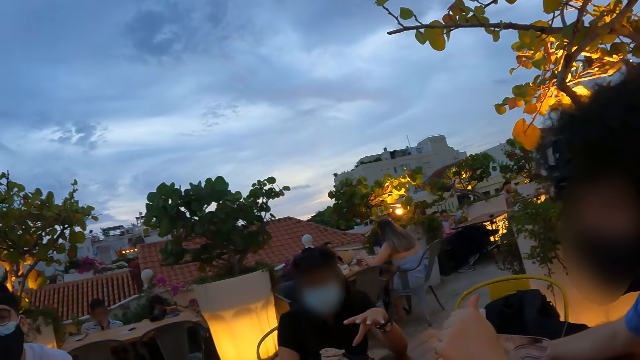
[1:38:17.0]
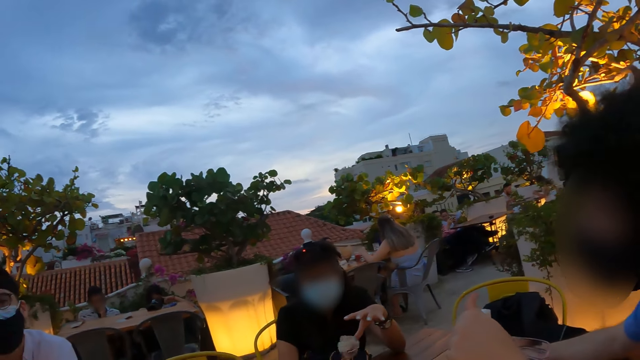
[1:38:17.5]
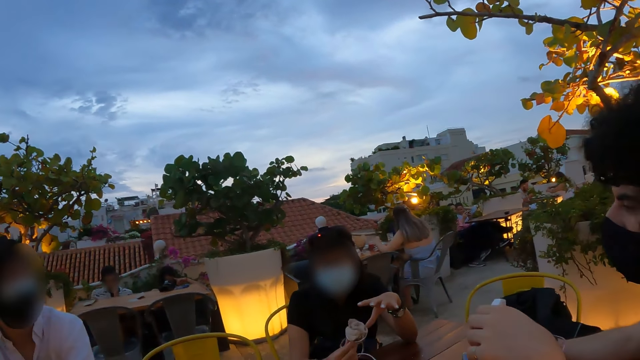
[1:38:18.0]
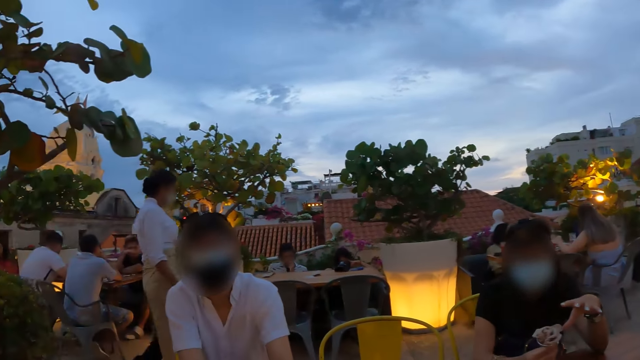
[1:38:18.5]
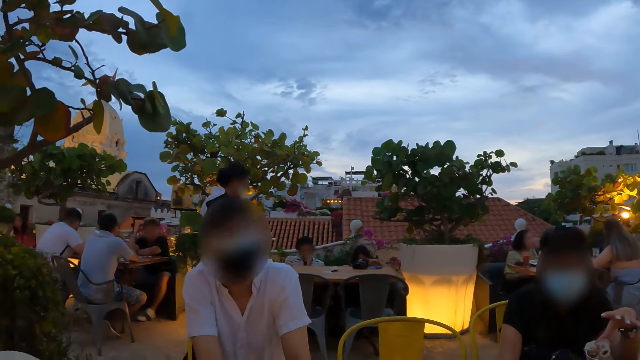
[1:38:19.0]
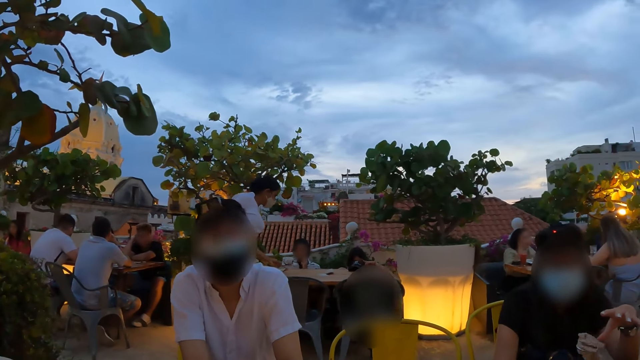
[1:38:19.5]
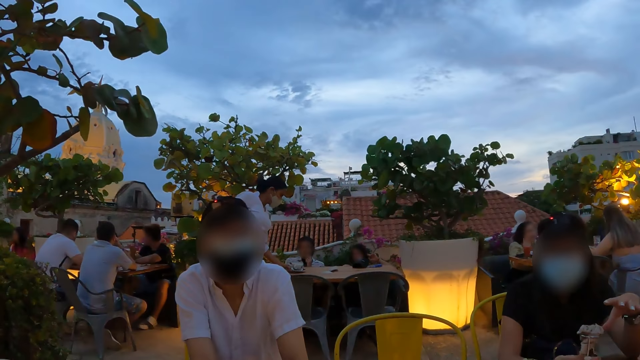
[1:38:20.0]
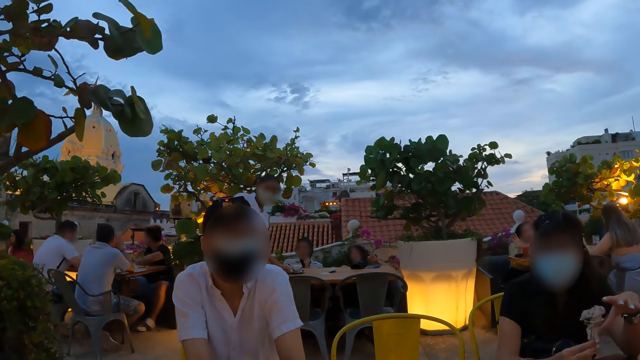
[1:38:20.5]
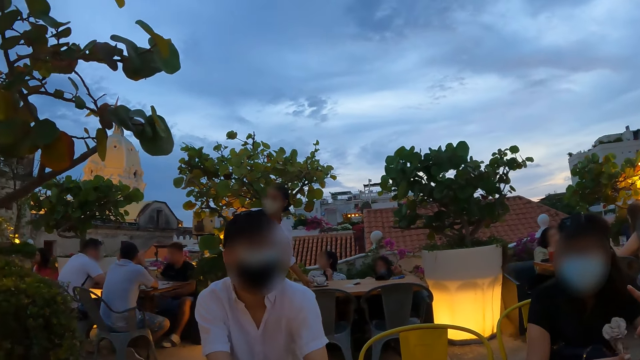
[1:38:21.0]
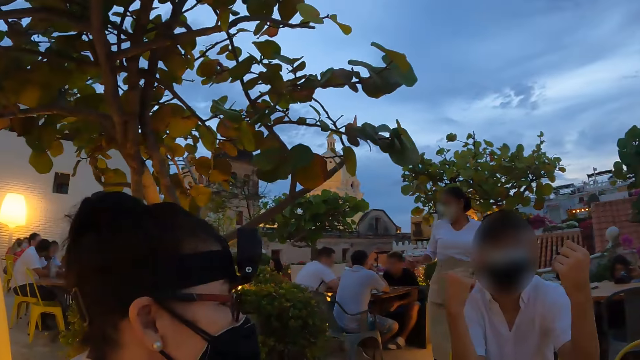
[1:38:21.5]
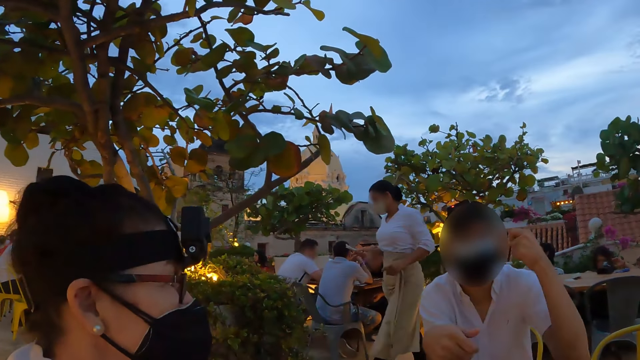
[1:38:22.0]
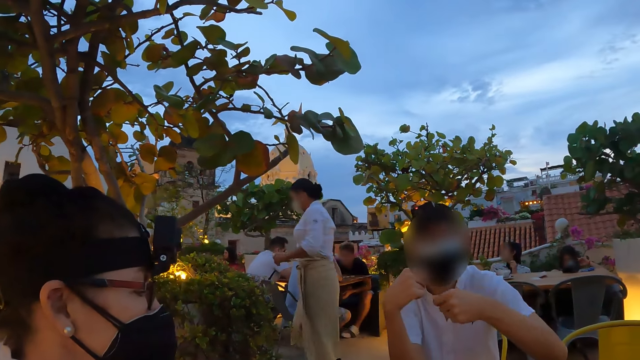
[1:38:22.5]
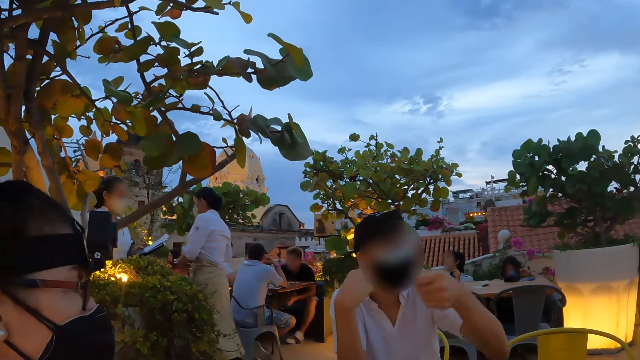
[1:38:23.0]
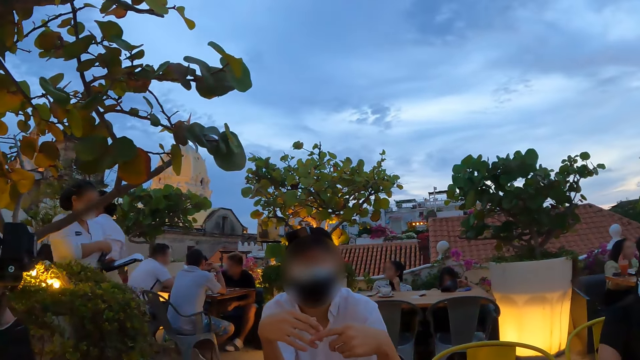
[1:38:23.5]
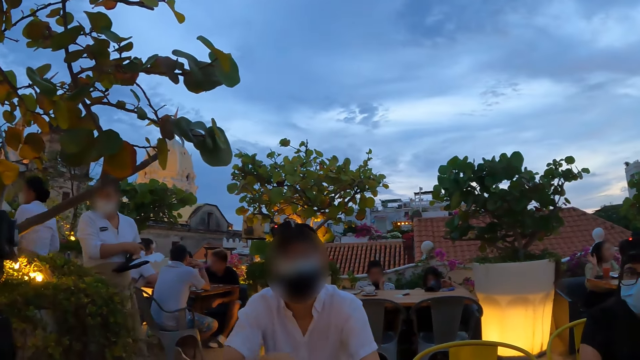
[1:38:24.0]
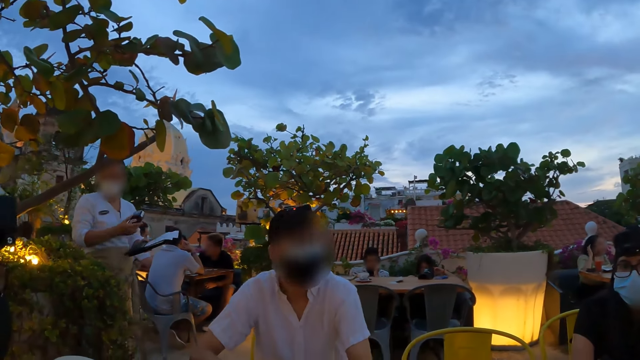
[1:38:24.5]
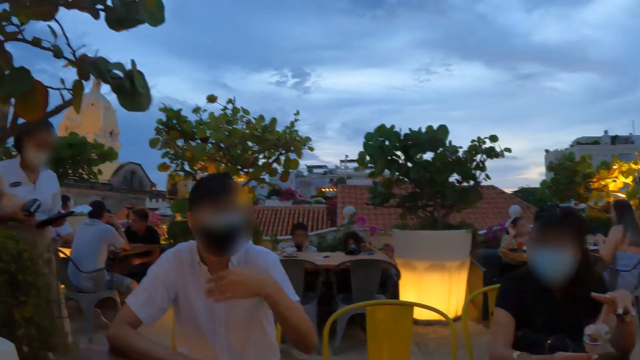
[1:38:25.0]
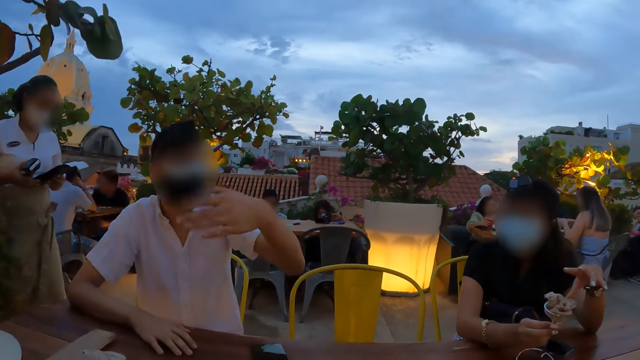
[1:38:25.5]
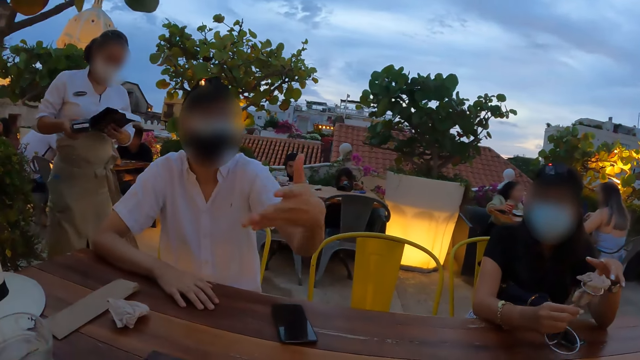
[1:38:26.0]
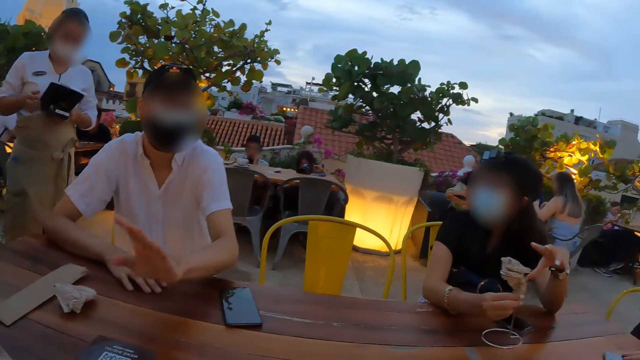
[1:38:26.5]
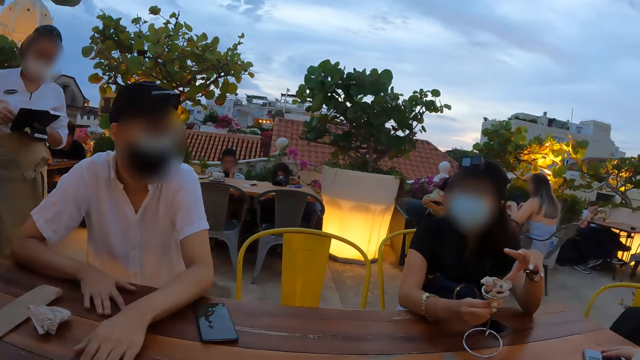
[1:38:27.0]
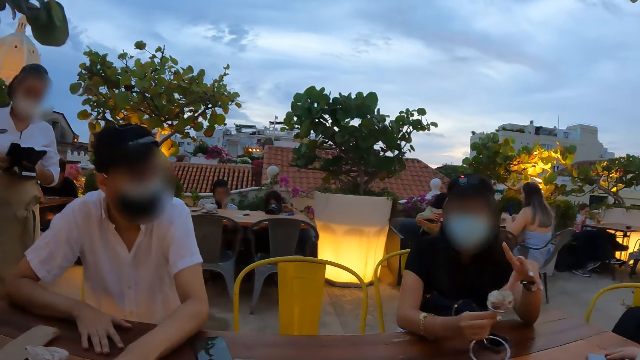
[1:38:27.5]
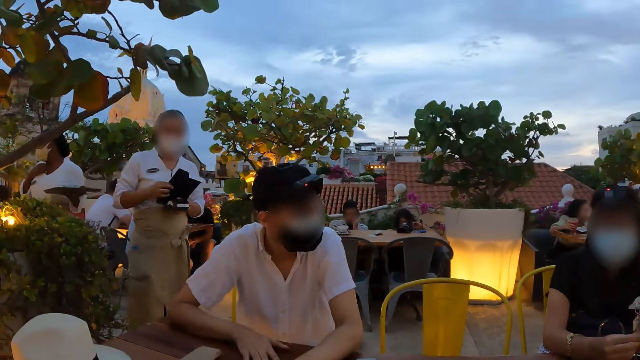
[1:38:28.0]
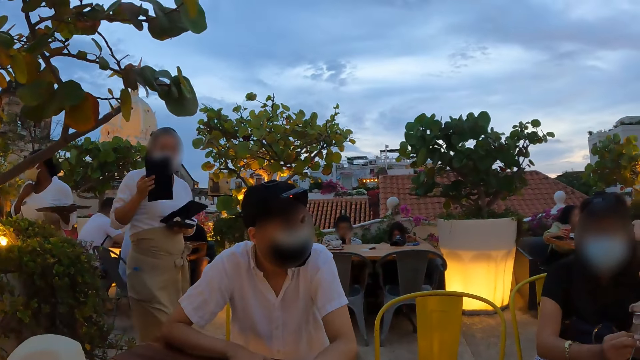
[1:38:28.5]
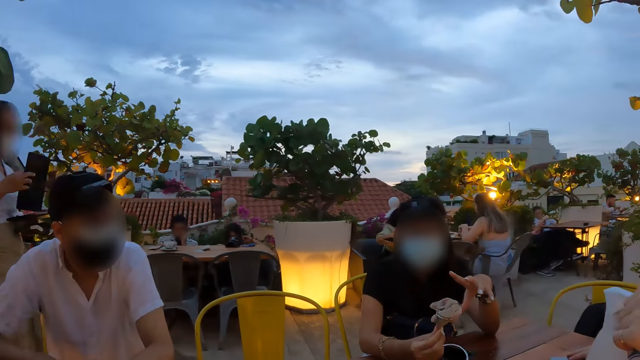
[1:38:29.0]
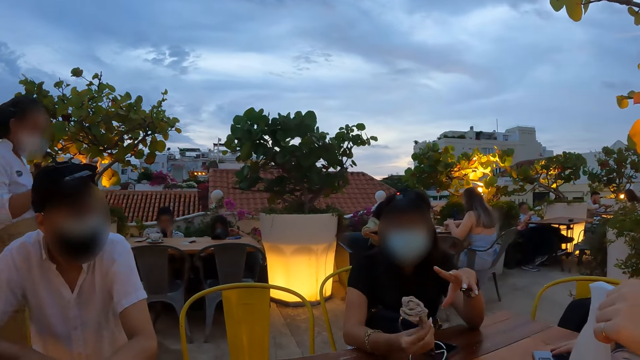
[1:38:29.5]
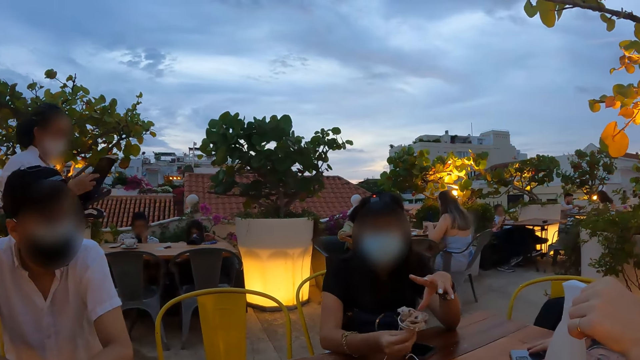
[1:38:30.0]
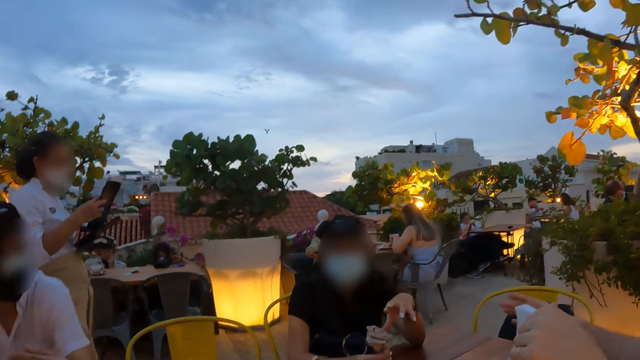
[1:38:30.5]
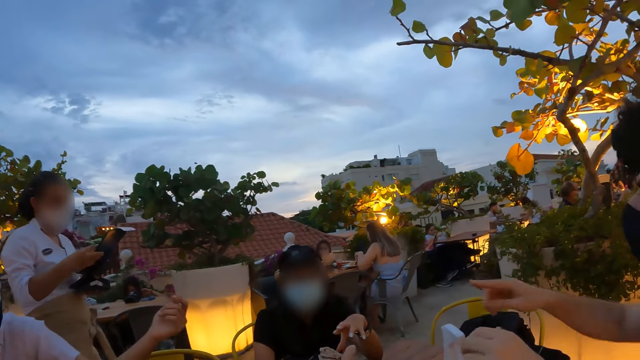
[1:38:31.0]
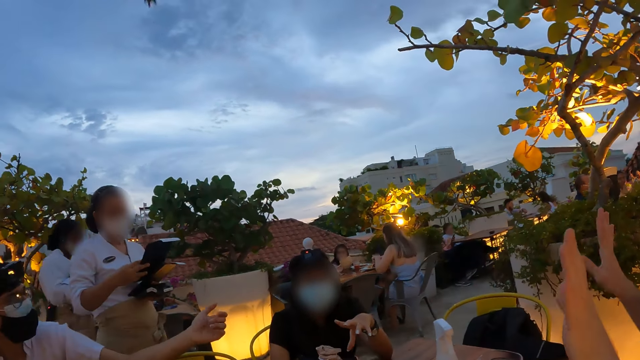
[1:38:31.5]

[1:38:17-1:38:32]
The camera wearer looks at a person. A woman walks in a restaurant. The woman adjusts a credit card reader on her arm. The camera wearer interacts with another person. The woman stands in the restaurant. The woman takes out a clipboard in her hand. The woman walks in the restaurant. The camera wearer interacts with a third person.

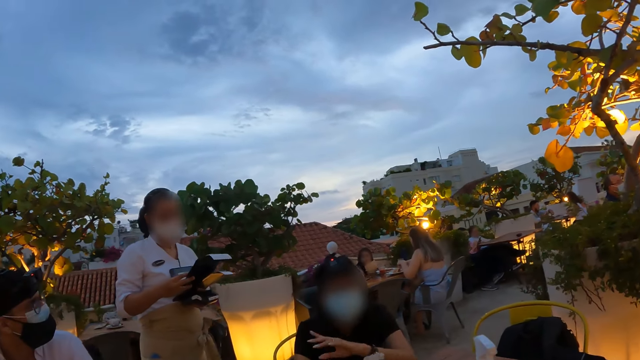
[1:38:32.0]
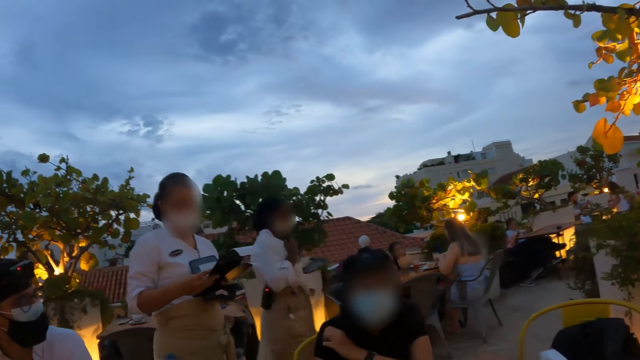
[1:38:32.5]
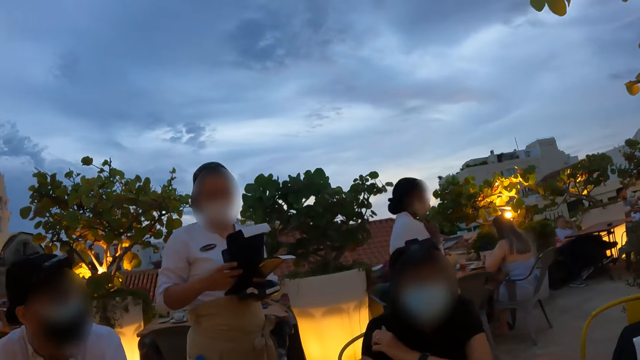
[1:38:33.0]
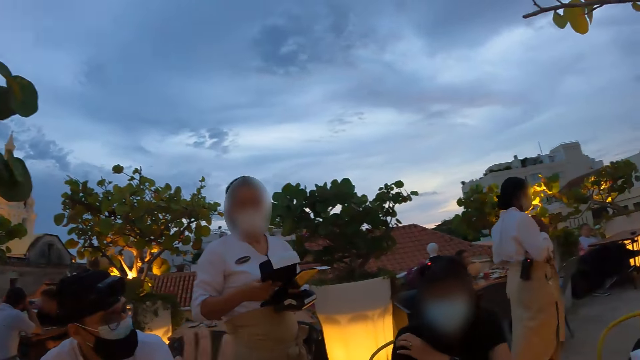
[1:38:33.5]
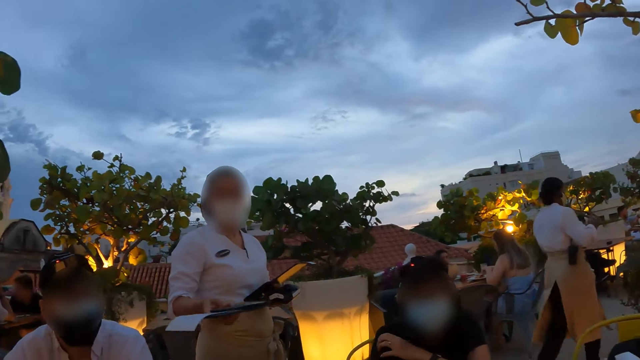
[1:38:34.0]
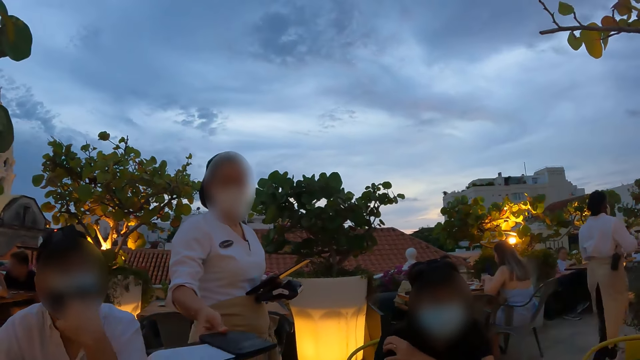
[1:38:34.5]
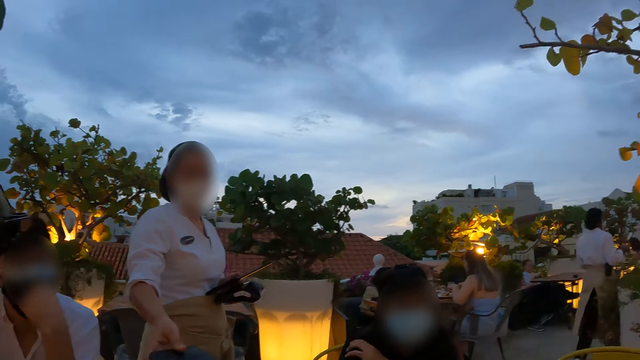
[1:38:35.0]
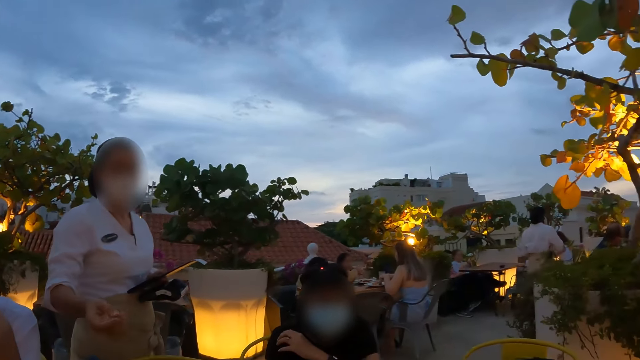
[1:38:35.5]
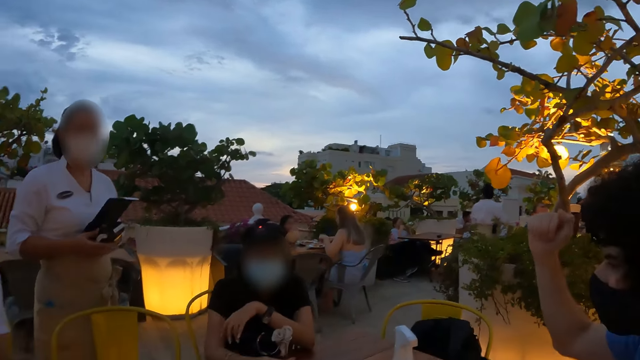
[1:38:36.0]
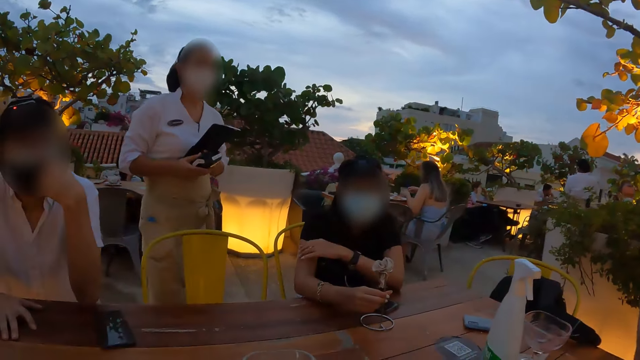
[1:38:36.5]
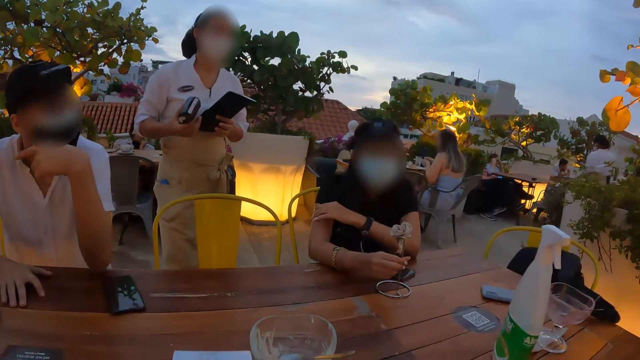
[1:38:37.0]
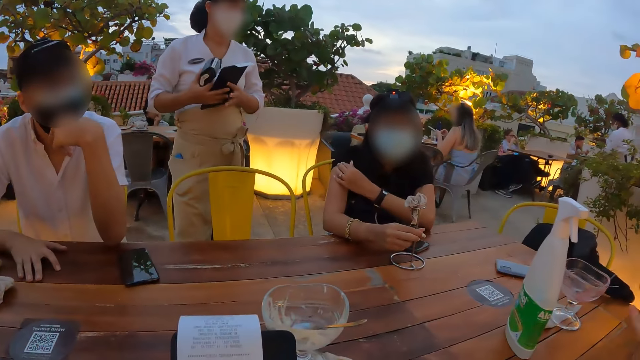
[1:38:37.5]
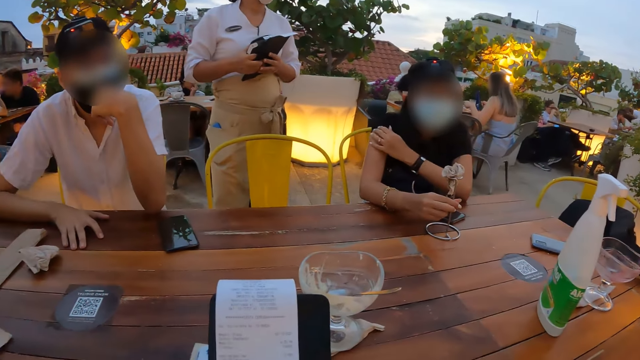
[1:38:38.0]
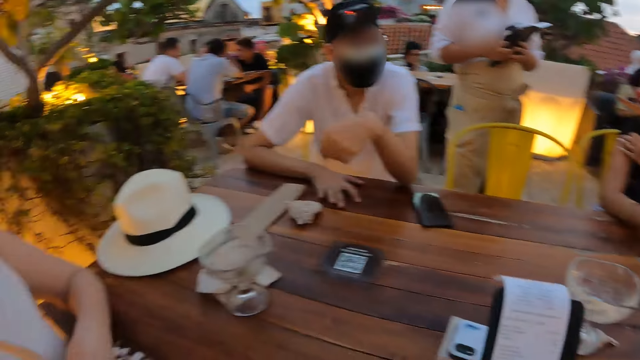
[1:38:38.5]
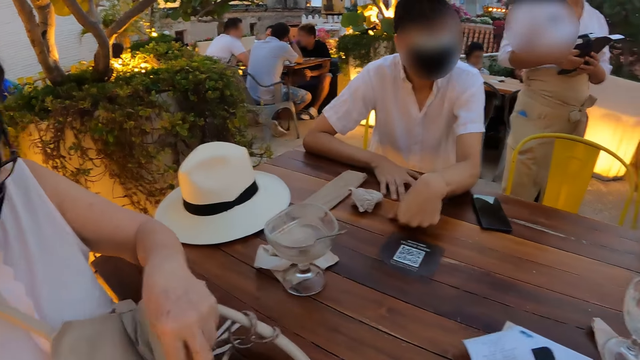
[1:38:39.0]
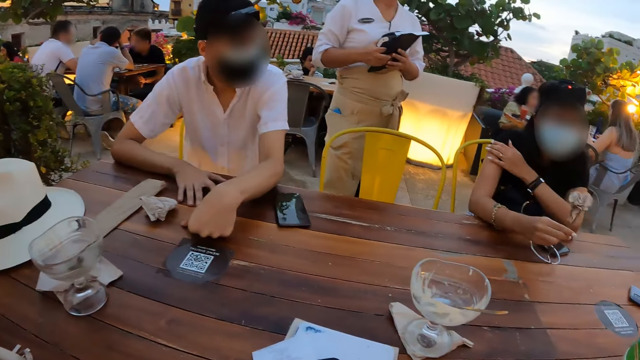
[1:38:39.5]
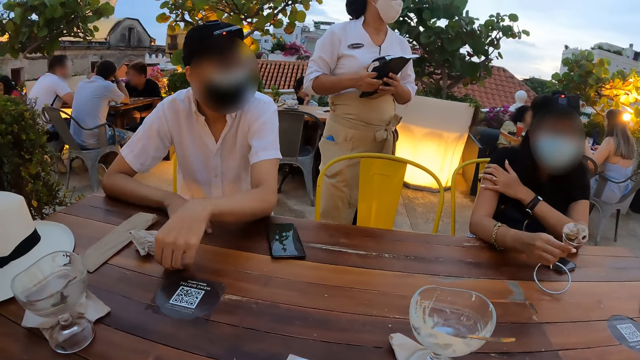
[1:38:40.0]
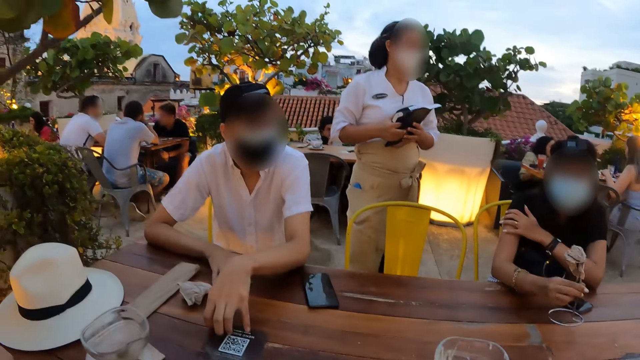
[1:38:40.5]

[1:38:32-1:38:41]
A woman stands in a restaurant. The woman hands the camera wearer a clipboard. The camera wearer interacts with a person. They interact with another person. They look at the hat on the table.
